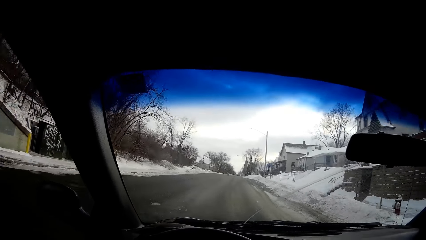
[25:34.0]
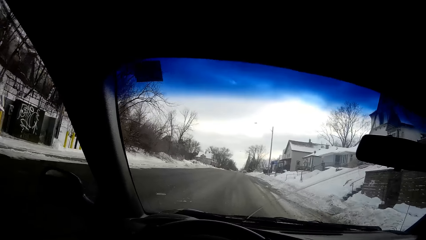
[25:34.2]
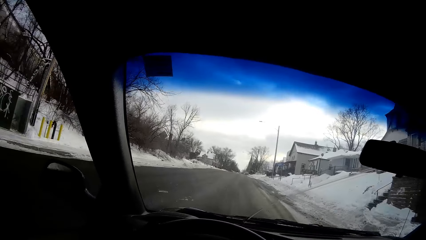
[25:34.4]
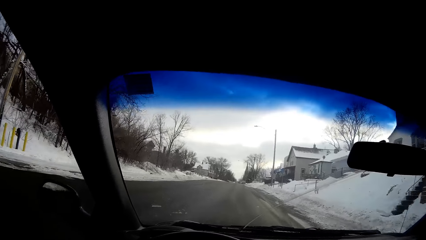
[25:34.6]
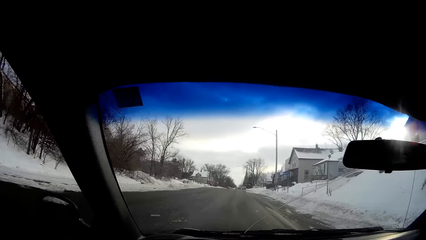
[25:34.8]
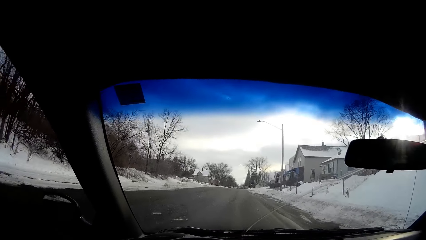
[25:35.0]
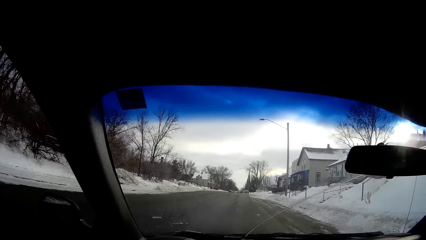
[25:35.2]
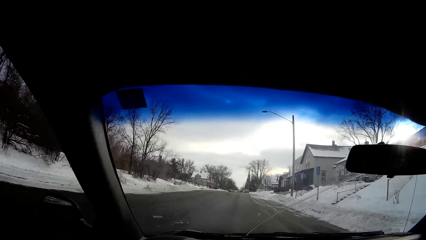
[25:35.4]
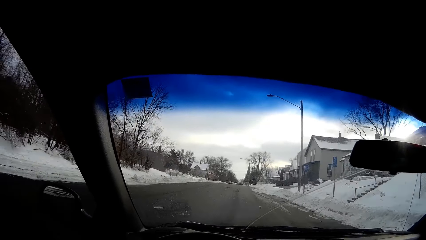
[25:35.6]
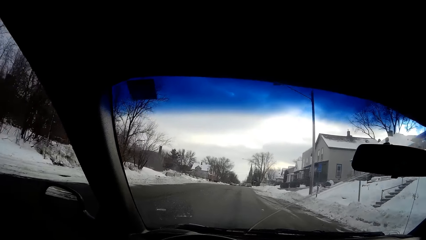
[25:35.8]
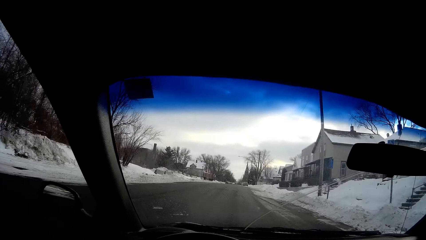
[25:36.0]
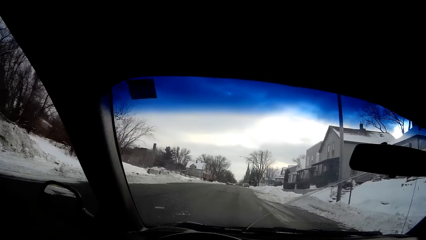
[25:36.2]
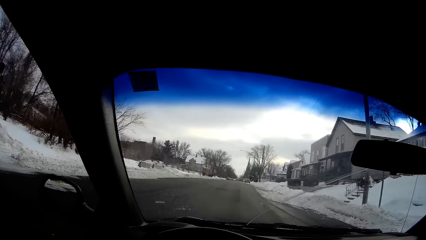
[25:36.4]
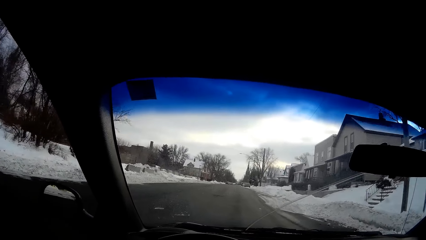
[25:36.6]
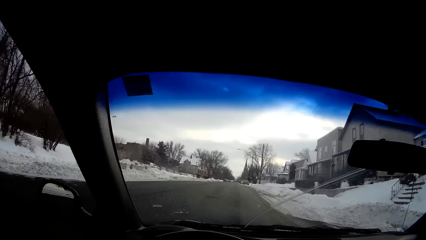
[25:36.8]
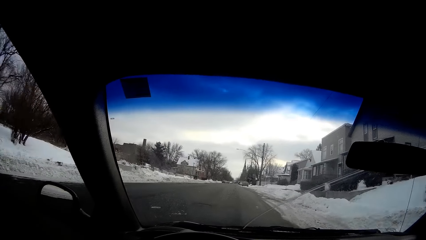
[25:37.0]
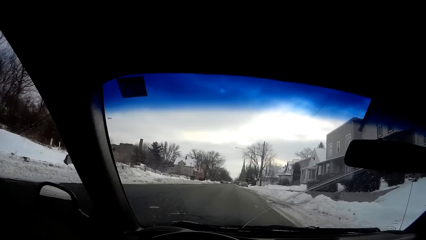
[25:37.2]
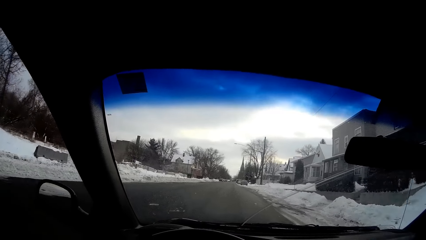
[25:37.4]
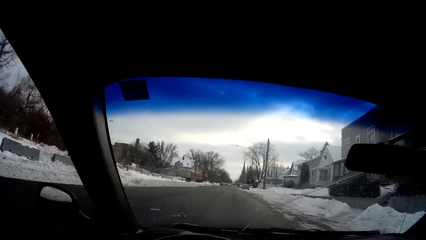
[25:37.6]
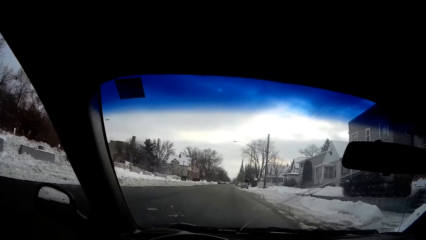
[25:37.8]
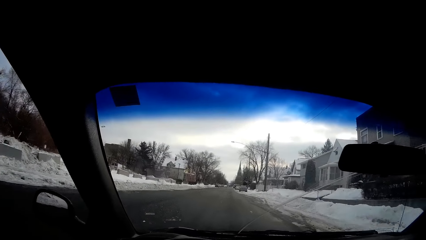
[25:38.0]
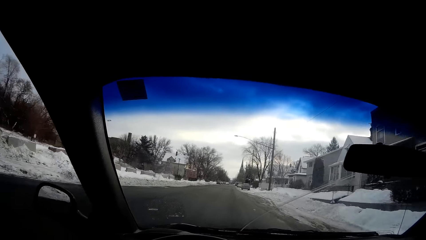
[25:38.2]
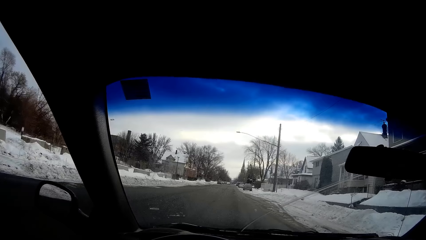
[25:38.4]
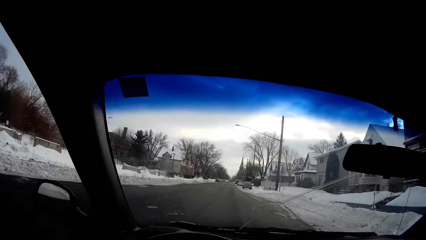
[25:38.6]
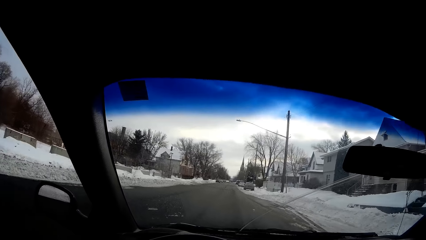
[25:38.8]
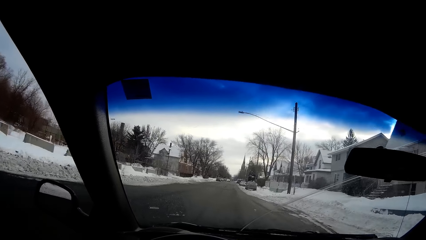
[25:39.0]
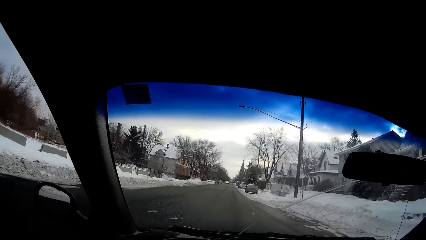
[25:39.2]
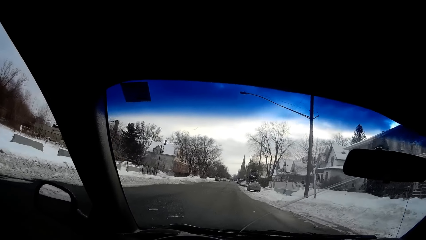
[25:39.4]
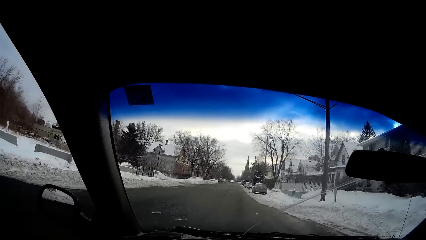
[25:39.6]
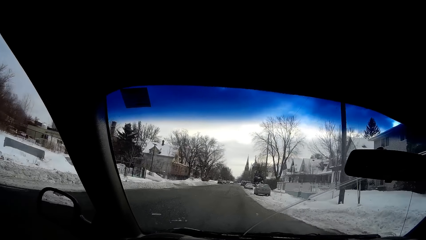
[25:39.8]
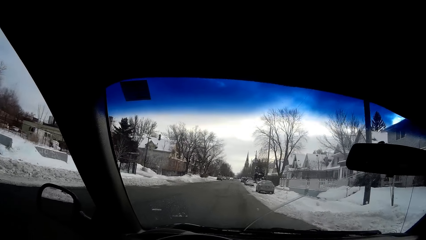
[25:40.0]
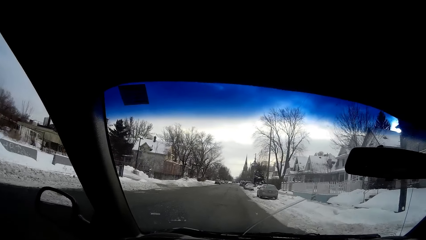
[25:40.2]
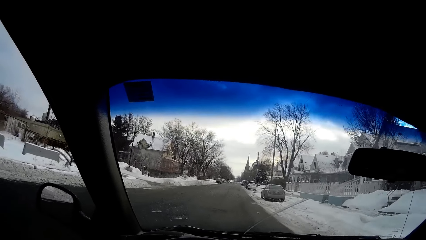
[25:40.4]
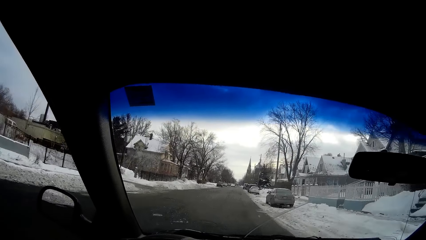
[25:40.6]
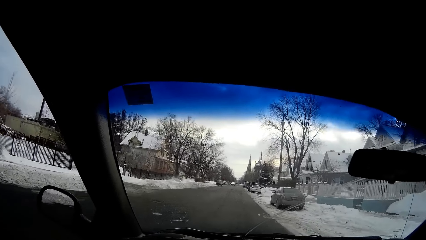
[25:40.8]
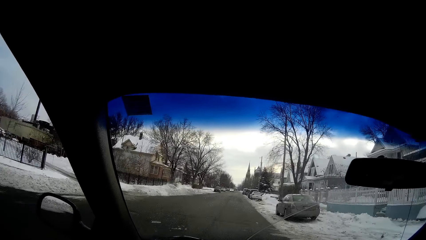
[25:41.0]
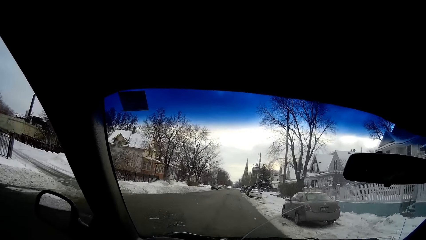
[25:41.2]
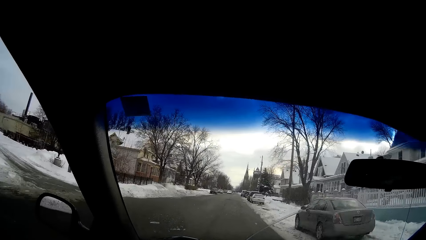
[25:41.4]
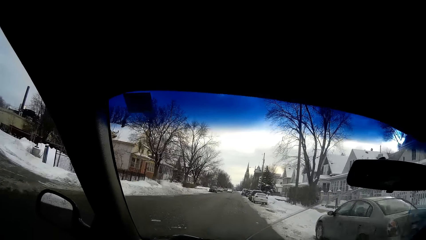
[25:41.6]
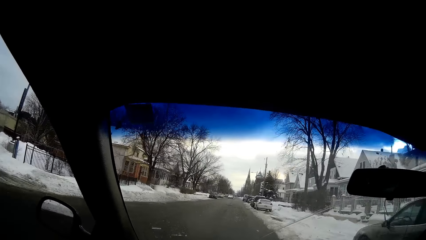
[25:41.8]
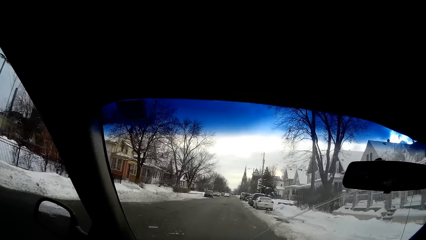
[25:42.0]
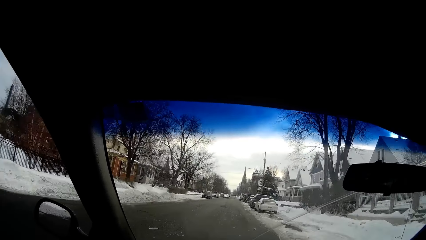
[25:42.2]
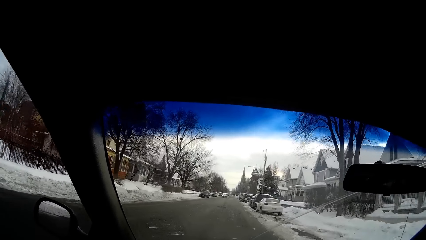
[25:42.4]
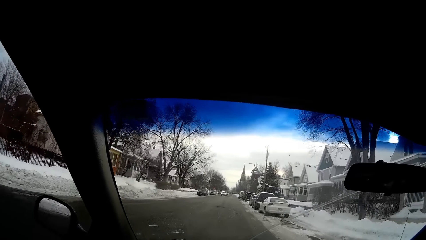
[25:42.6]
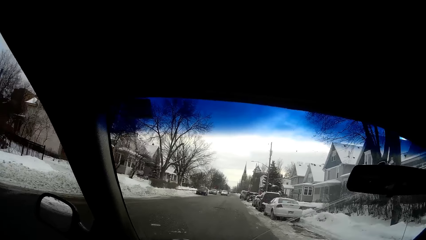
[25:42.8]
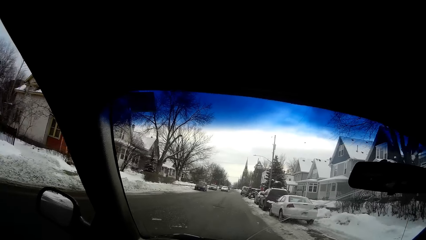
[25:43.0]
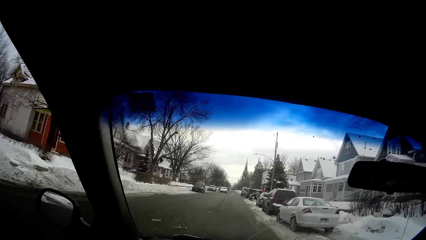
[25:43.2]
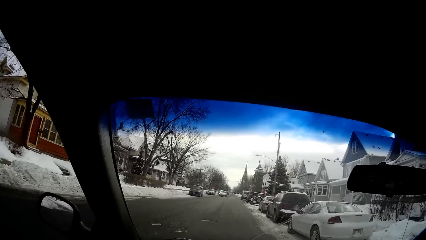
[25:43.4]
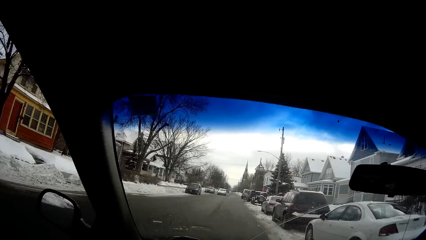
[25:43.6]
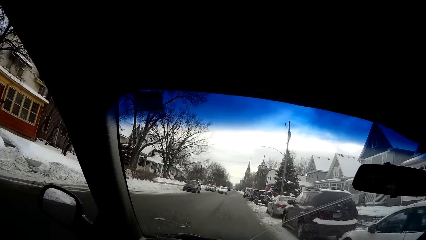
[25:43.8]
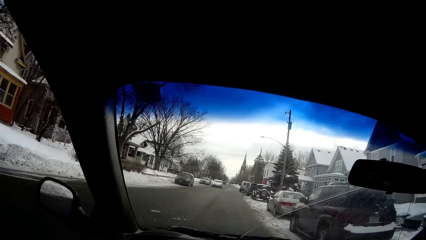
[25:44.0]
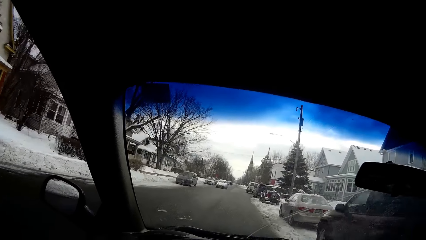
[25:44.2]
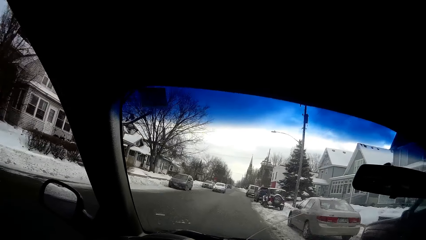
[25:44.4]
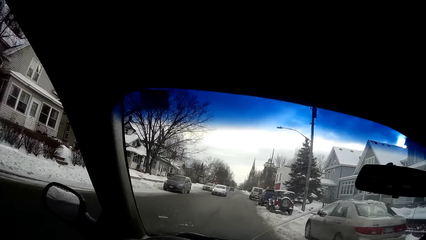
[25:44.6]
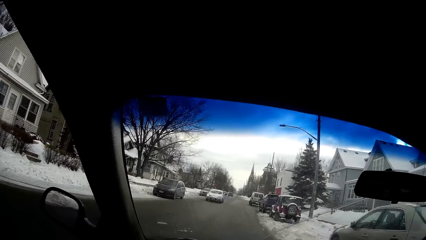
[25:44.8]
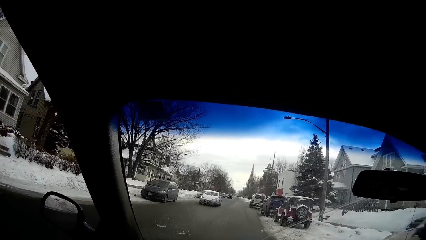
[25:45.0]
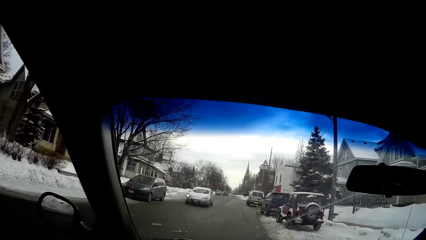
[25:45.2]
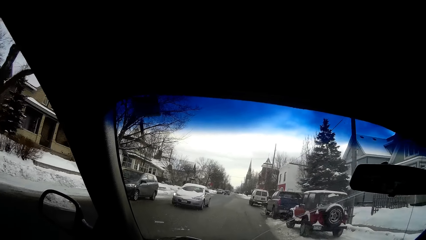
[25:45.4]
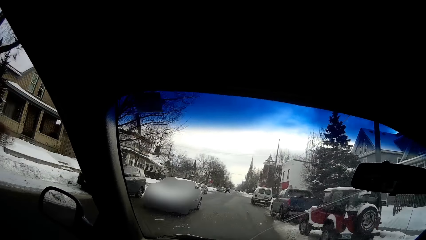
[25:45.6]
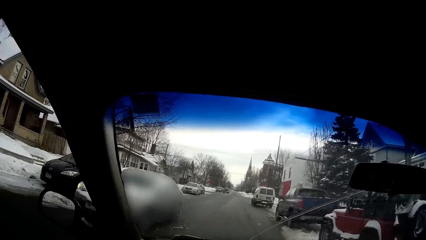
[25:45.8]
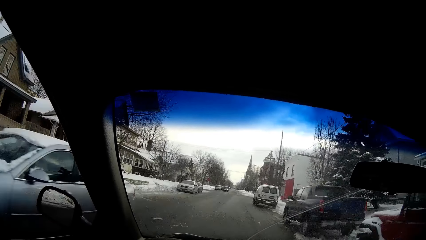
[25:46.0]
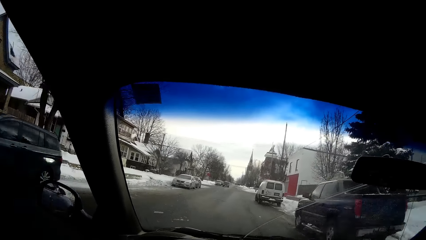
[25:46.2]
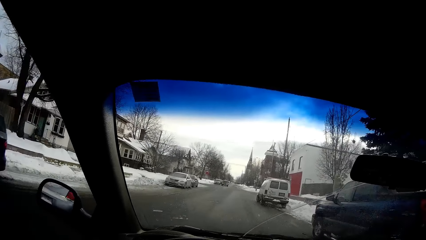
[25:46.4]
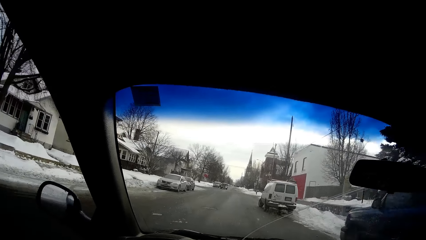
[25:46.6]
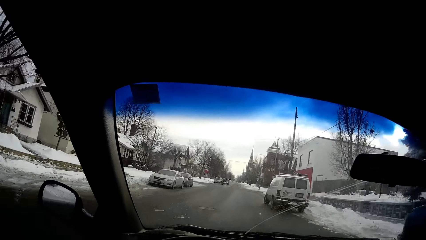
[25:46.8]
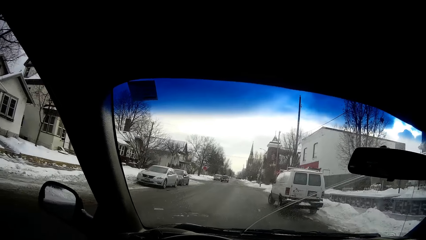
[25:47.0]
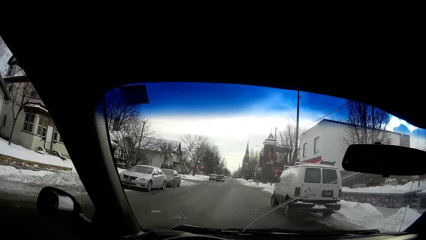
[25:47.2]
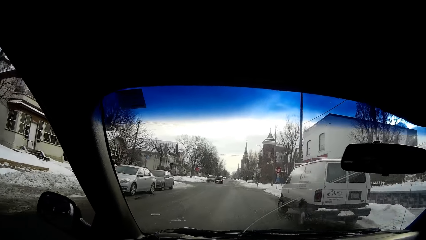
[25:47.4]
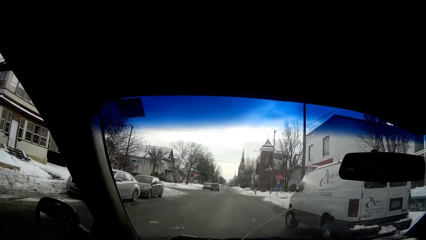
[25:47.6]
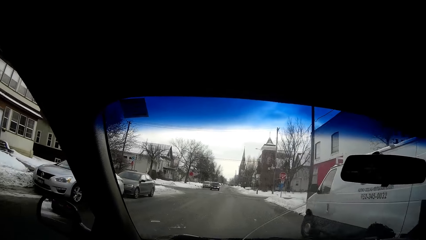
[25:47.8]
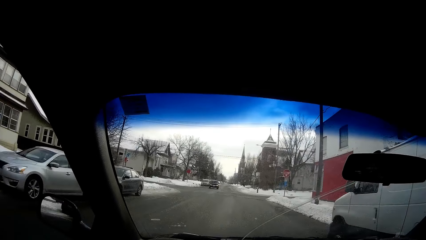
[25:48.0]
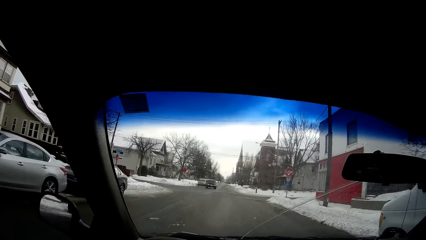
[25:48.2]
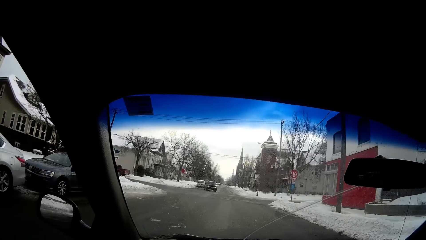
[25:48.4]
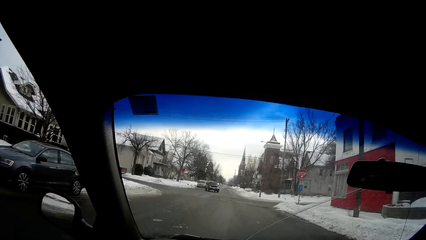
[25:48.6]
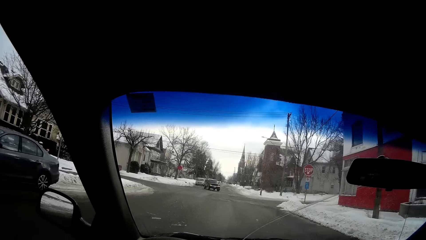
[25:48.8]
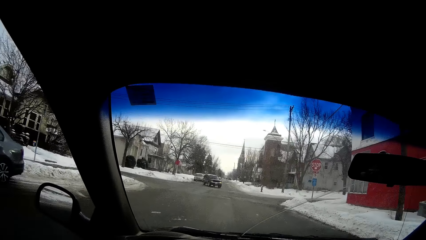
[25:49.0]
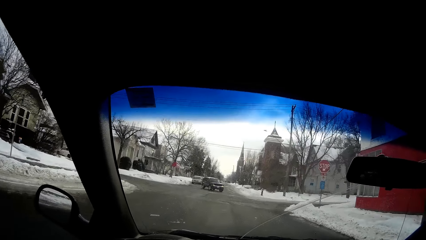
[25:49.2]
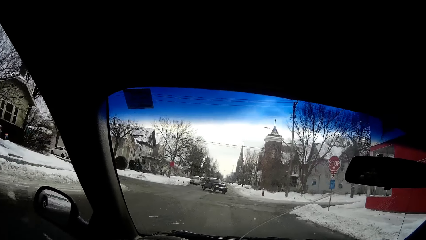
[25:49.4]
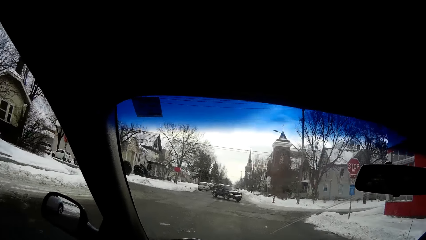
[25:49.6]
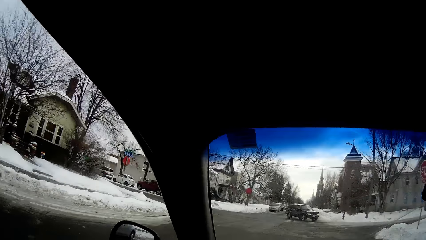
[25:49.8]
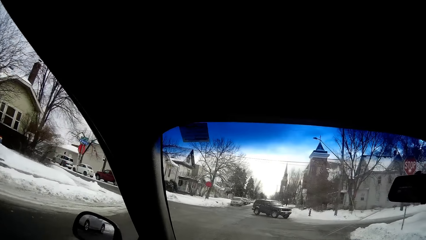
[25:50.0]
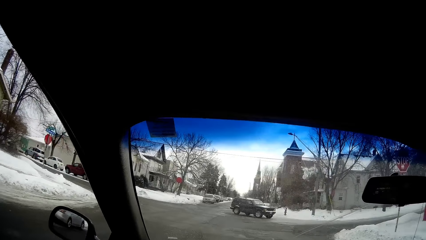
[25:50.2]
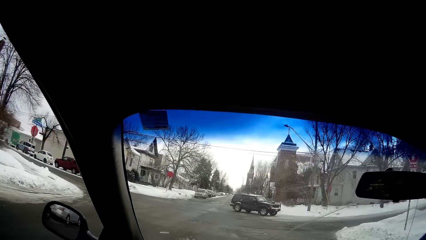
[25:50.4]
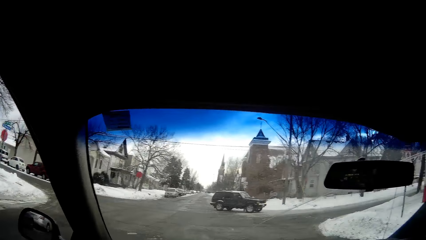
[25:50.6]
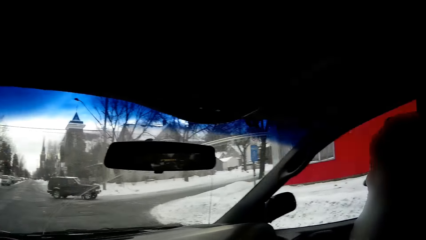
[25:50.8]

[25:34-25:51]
The camera wearer drives past a grey car on the road.
